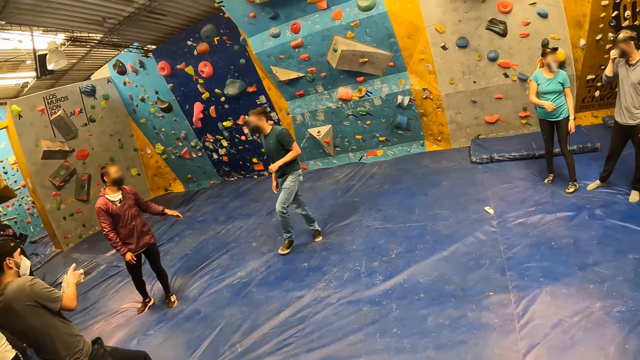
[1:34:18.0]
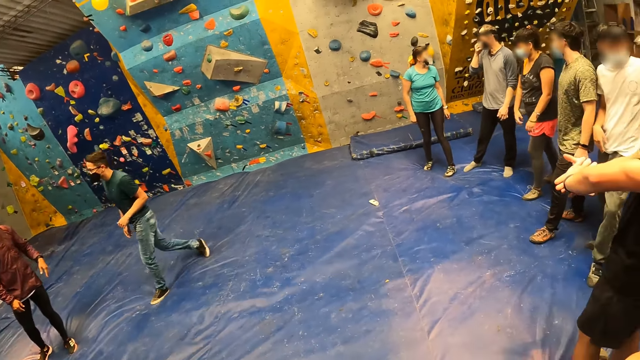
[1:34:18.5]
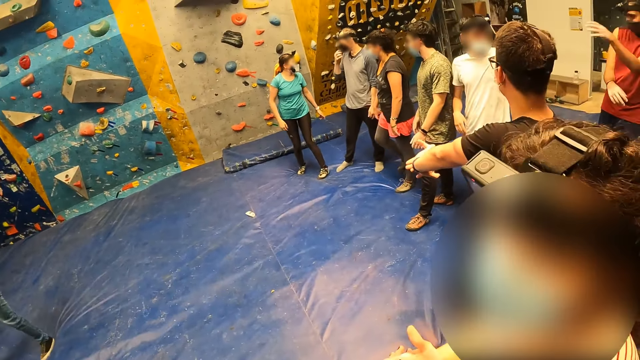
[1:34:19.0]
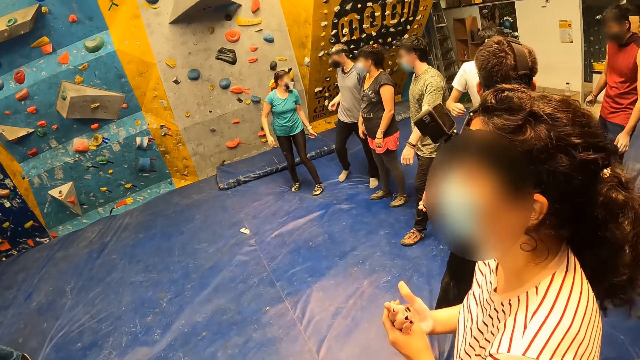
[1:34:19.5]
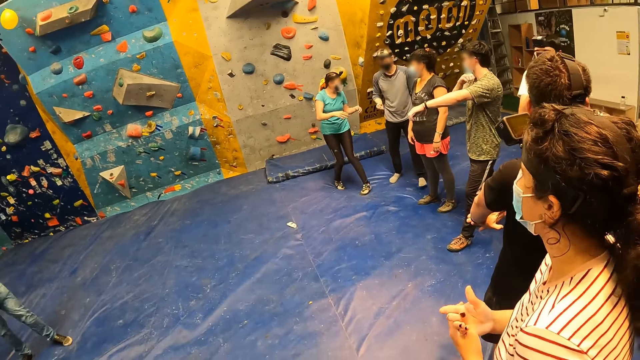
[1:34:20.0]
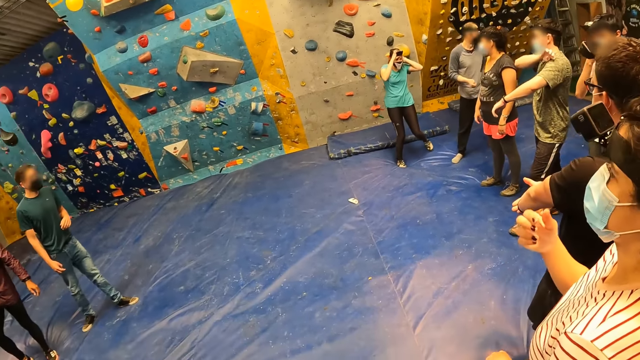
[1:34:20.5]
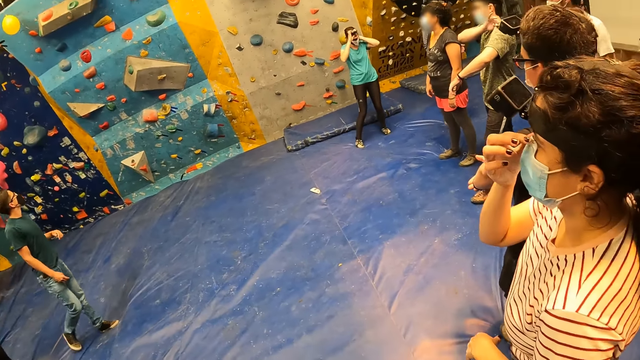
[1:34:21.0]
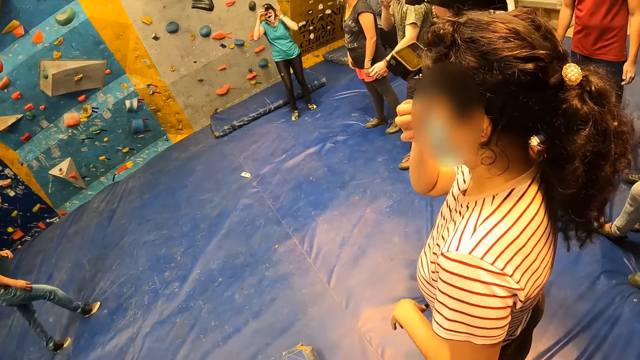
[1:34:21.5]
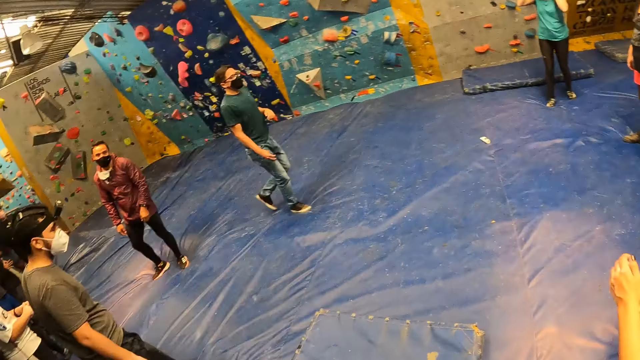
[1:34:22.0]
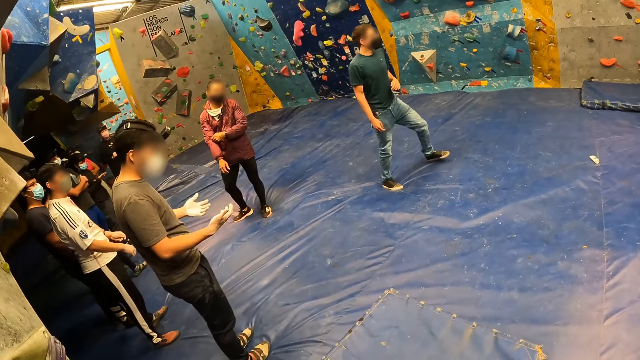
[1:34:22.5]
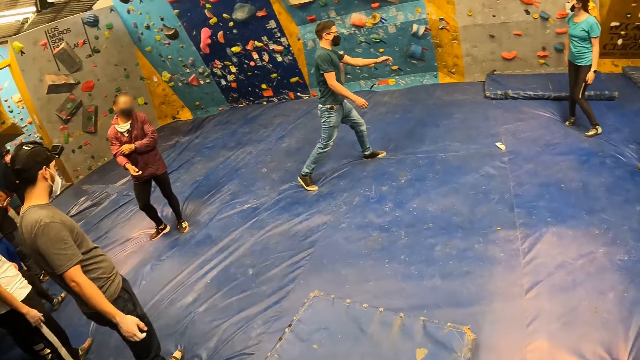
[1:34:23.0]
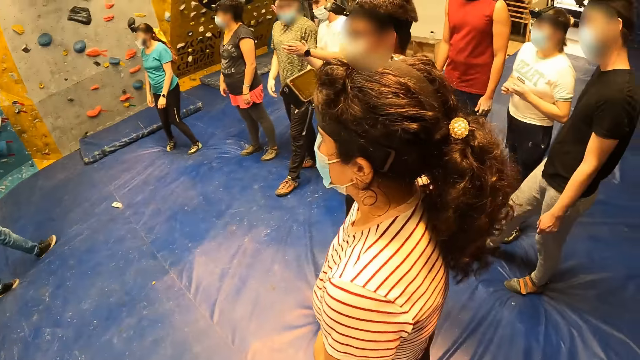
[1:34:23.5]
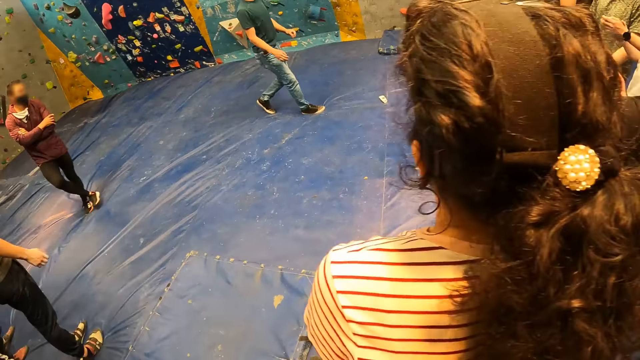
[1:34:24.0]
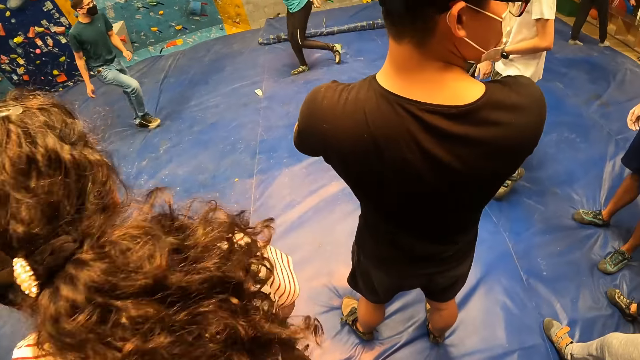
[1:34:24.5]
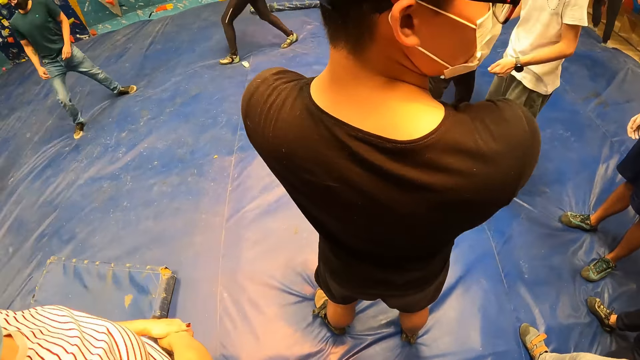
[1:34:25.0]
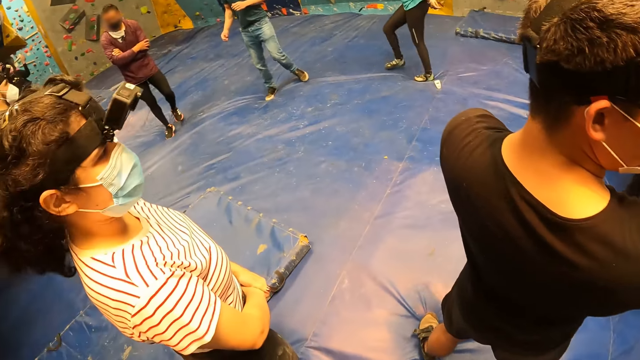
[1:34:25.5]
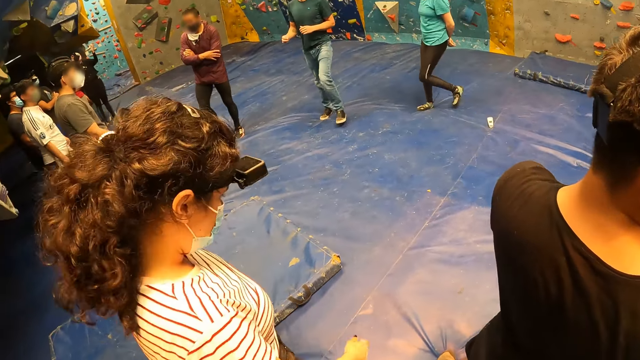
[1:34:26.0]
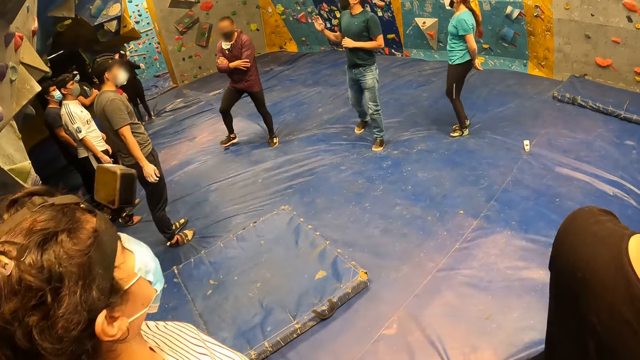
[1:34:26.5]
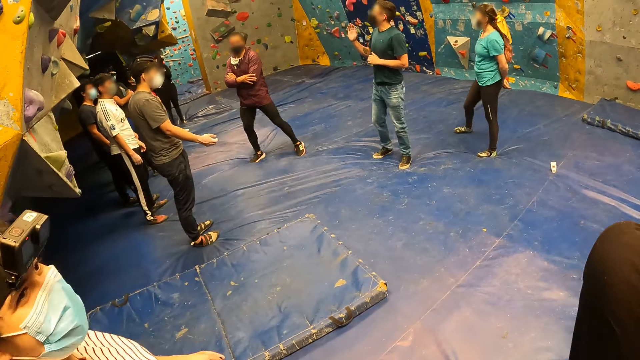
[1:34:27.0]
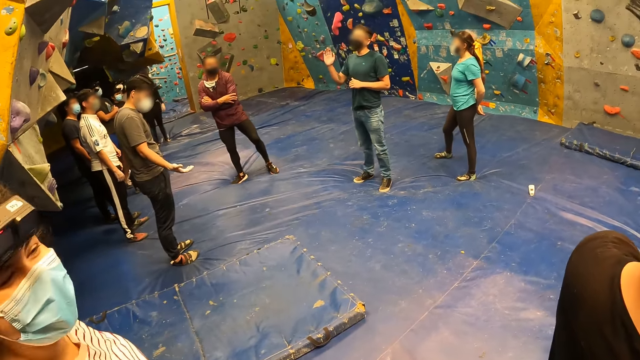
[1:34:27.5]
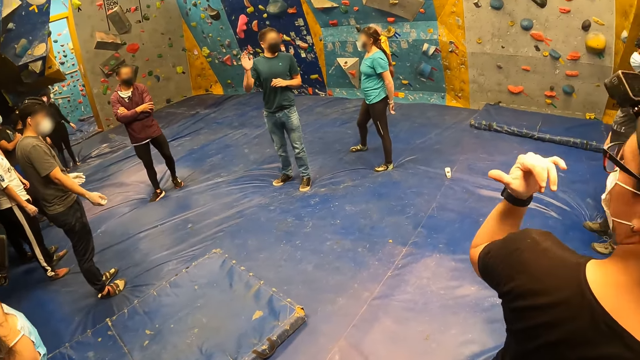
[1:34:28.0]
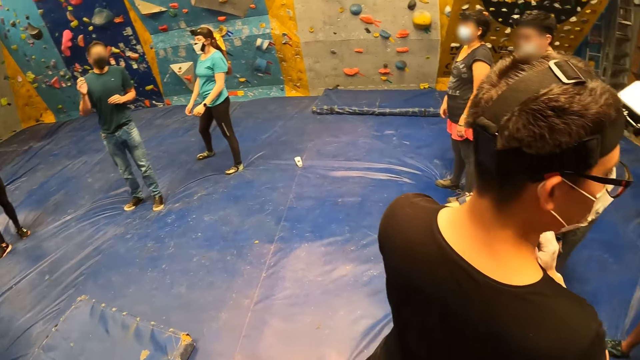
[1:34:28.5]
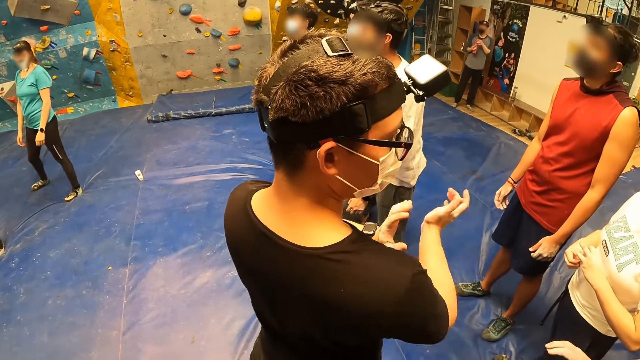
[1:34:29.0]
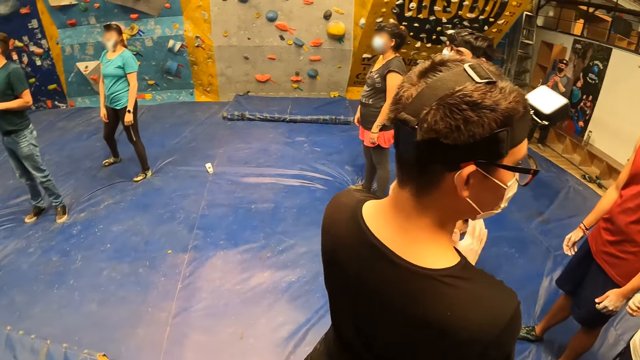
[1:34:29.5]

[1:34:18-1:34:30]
The camera wearer talks to a person. They look around.

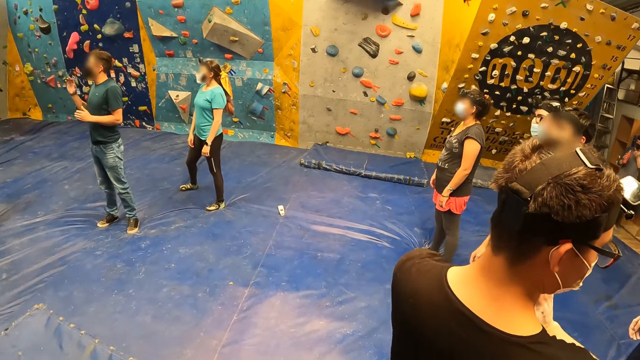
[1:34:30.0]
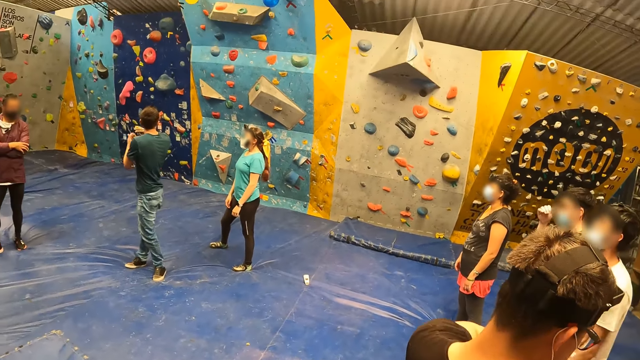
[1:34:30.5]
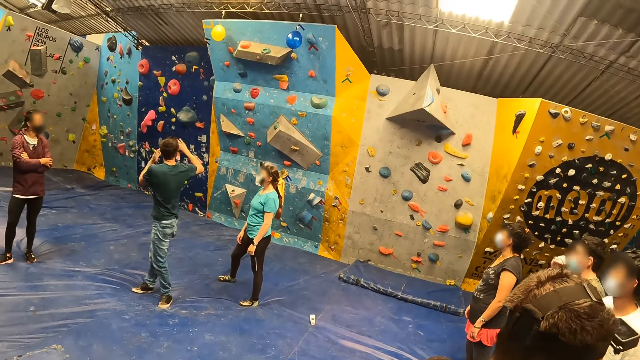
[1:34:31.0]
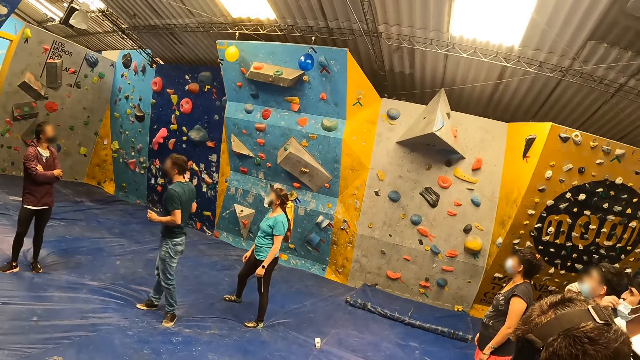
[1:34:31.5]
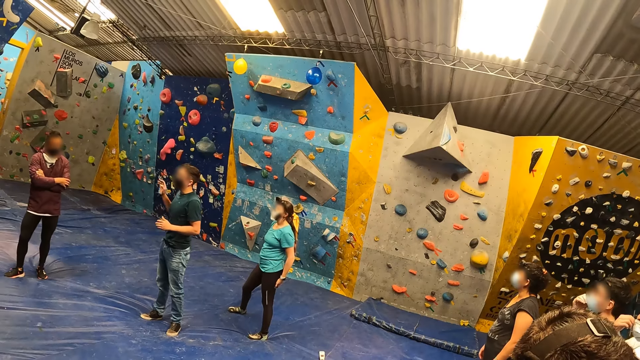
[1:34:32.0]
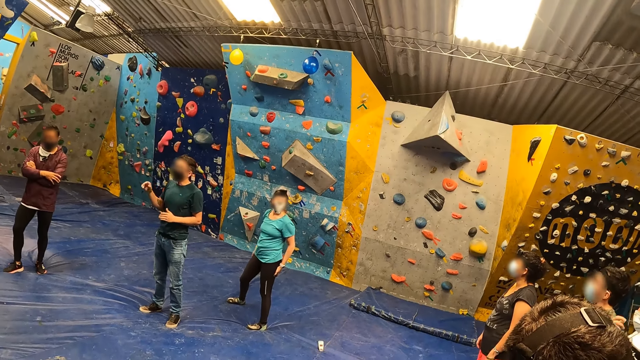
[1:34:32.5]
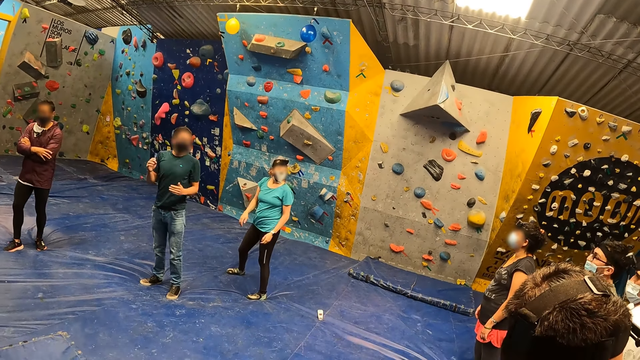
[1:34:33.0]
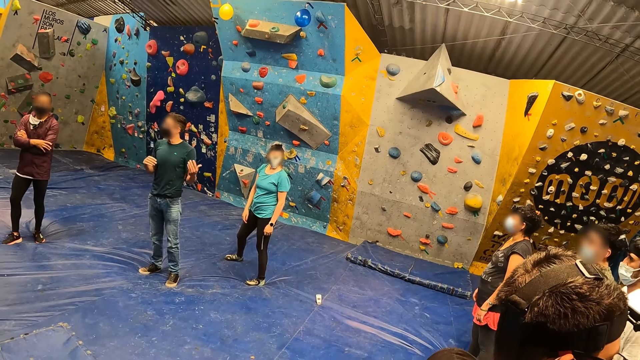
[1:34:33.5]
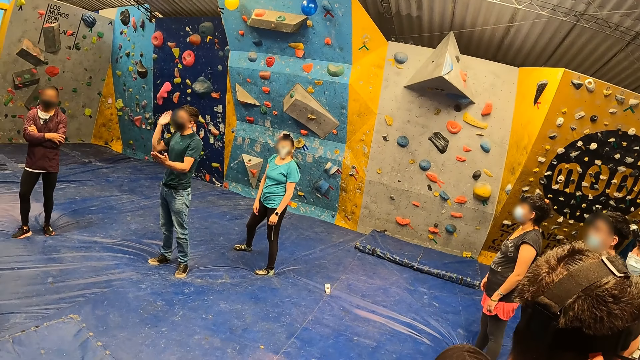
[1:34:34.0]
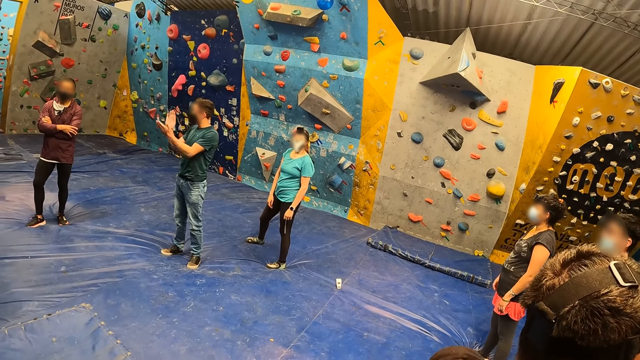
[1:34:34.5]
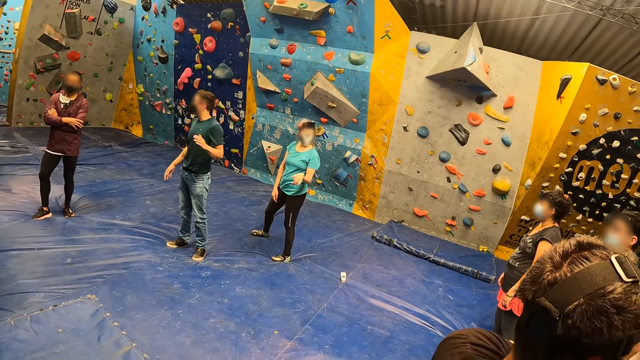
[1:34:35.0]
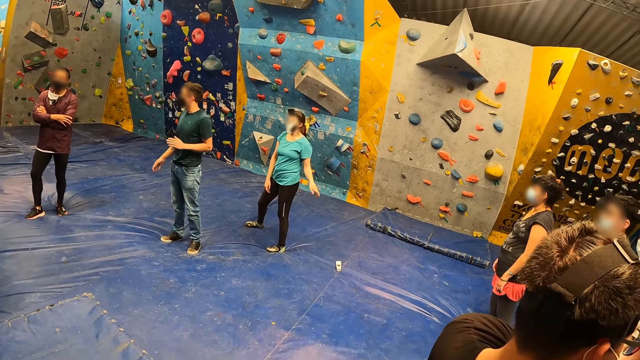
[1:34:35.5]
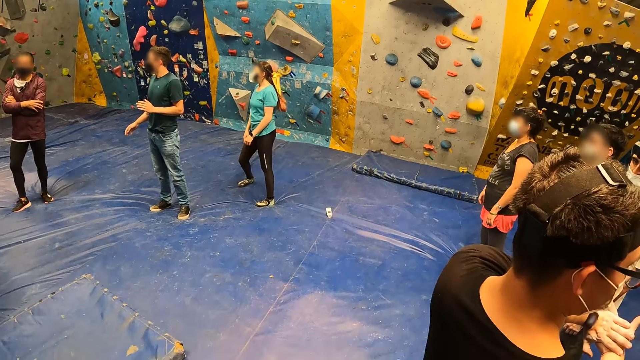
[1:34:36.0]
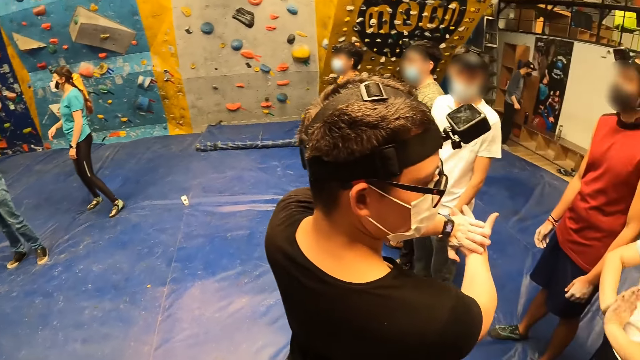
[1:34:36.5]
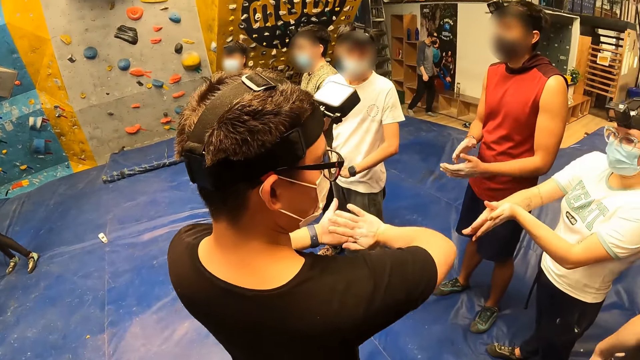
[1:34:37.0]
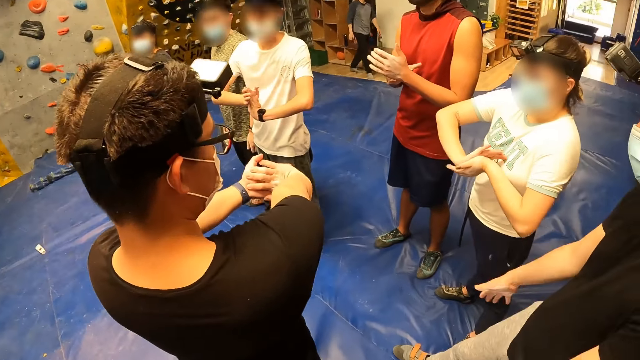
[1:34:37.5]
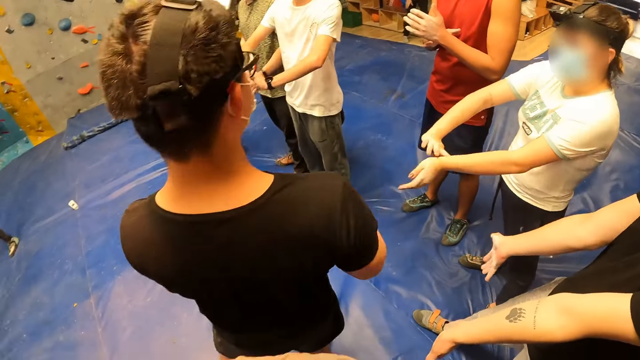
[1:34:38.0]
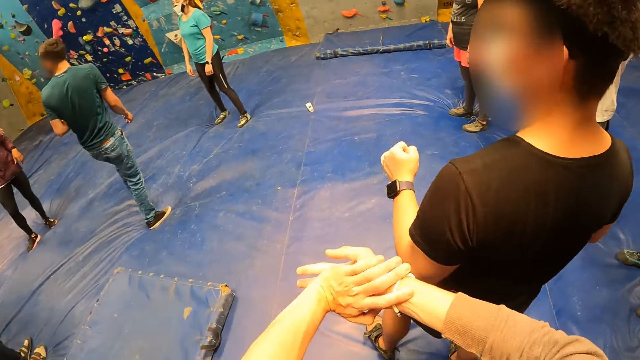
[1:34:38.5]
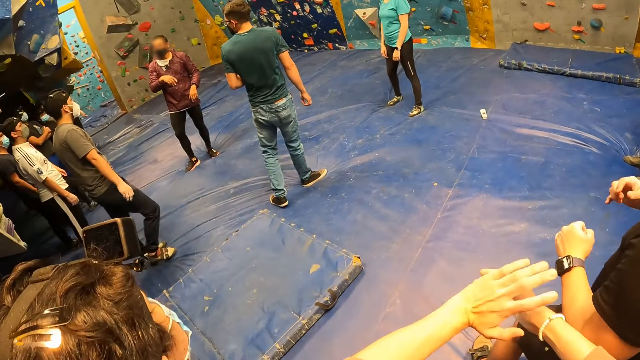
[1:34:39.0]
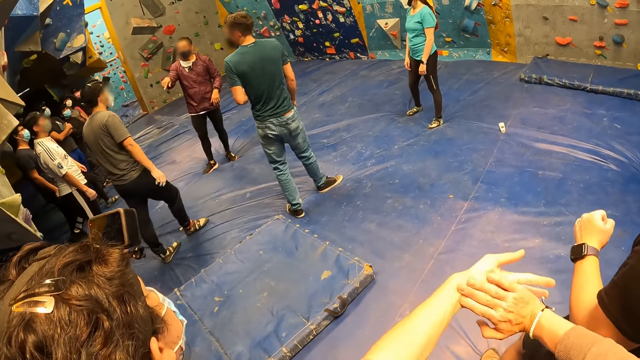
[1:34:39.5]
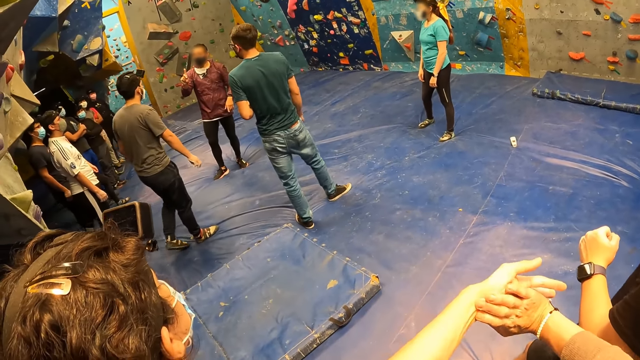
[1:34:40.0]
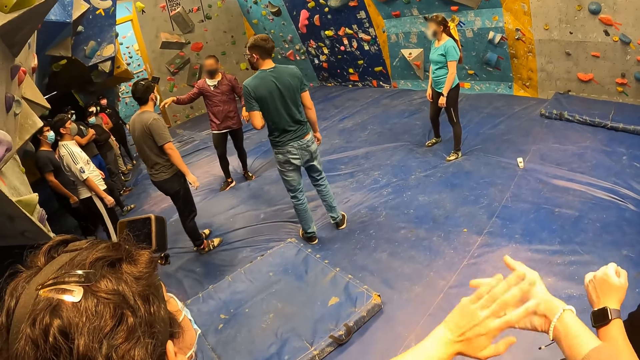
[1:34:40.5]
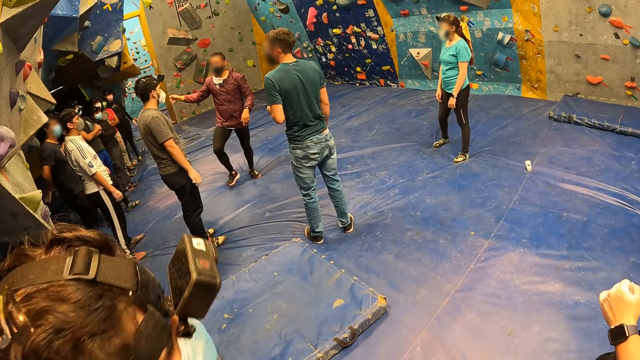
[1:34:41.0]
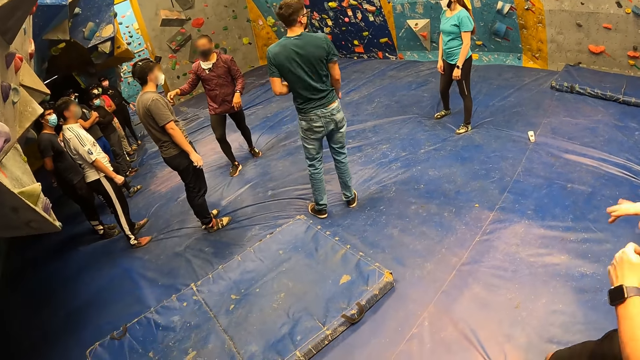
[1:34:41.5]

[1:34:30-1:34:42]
A person talks to the people. The camera wearer looks around. They stretch their hands.
